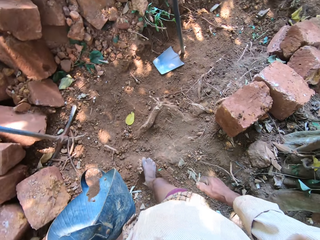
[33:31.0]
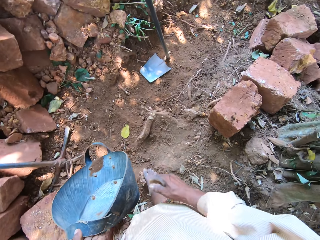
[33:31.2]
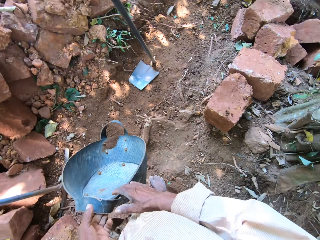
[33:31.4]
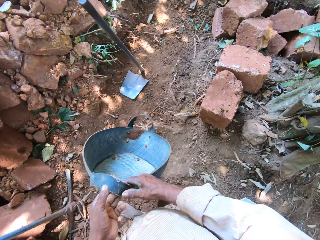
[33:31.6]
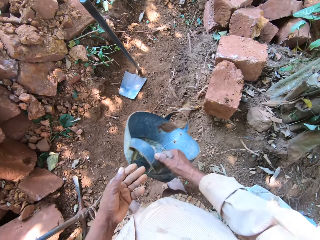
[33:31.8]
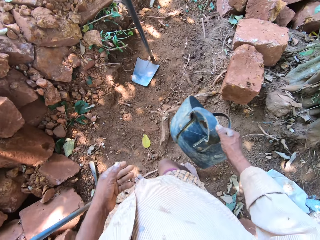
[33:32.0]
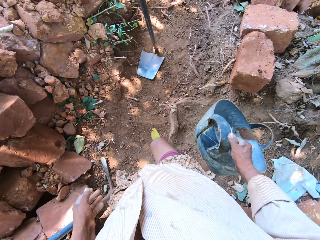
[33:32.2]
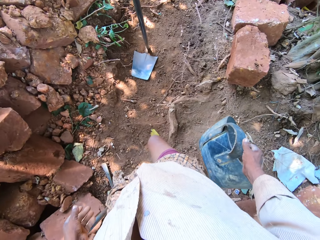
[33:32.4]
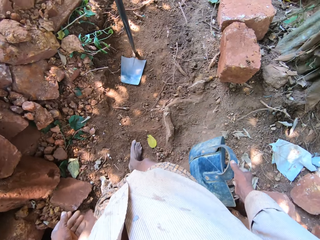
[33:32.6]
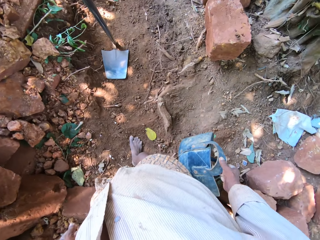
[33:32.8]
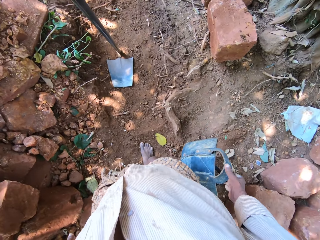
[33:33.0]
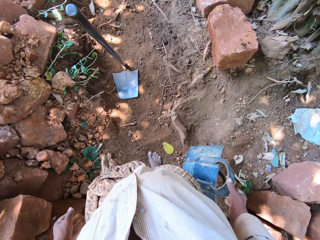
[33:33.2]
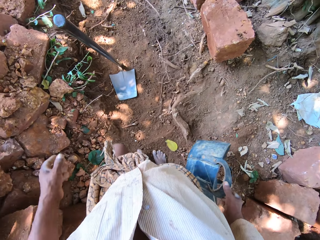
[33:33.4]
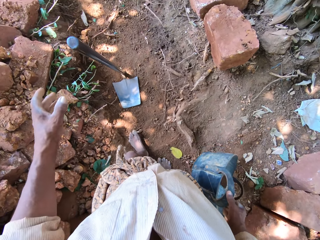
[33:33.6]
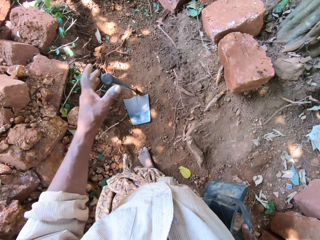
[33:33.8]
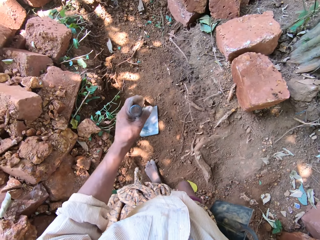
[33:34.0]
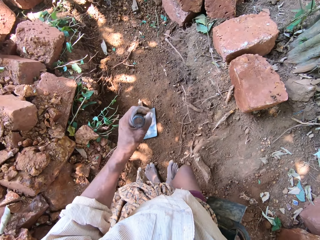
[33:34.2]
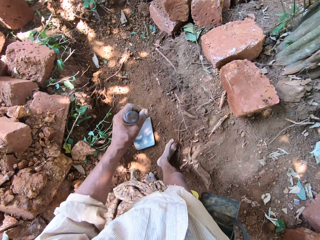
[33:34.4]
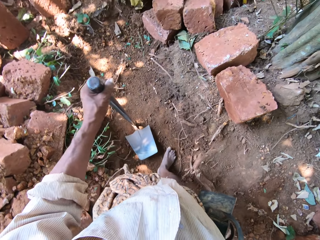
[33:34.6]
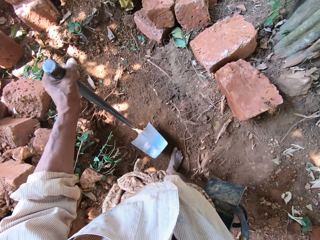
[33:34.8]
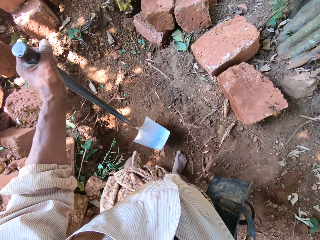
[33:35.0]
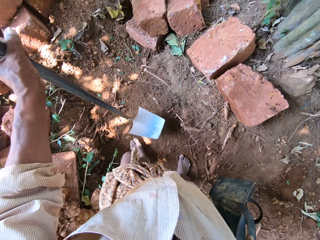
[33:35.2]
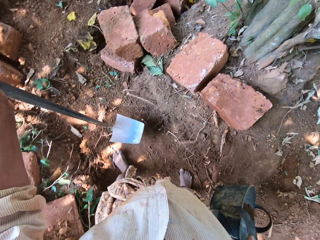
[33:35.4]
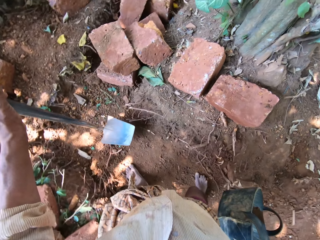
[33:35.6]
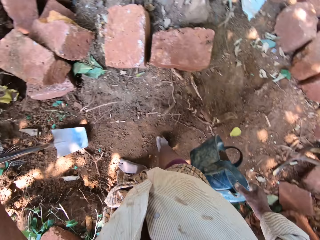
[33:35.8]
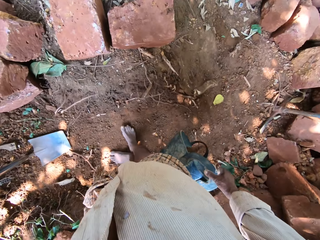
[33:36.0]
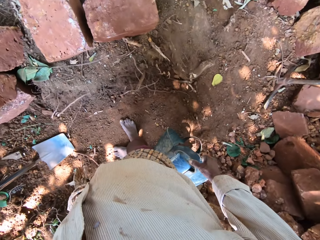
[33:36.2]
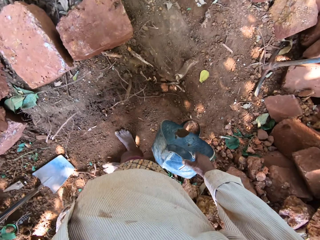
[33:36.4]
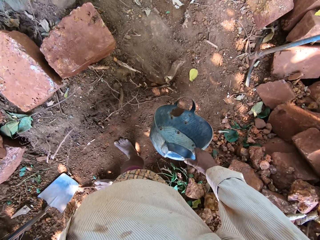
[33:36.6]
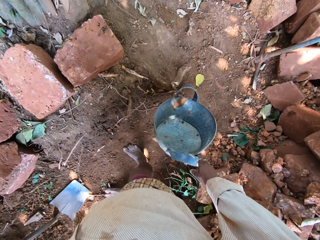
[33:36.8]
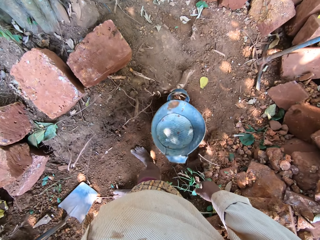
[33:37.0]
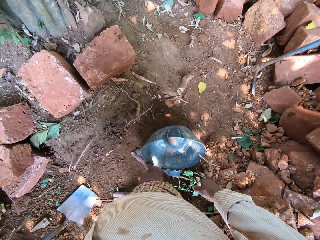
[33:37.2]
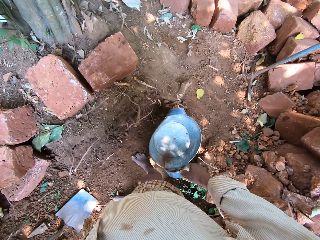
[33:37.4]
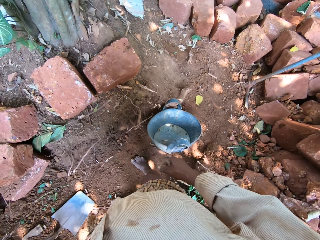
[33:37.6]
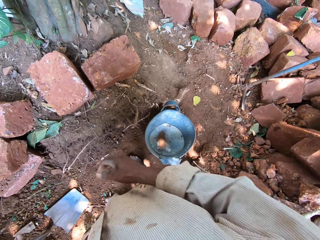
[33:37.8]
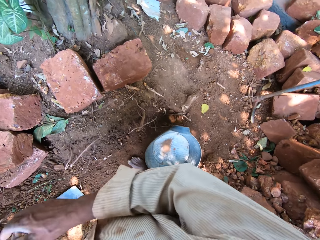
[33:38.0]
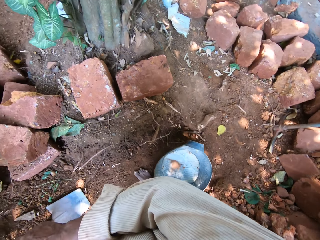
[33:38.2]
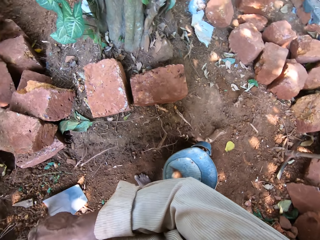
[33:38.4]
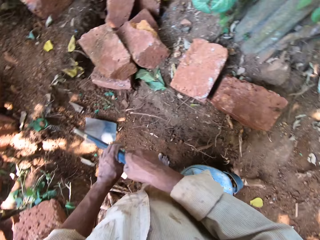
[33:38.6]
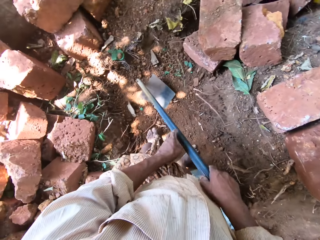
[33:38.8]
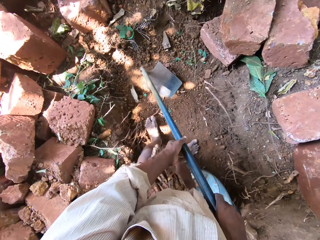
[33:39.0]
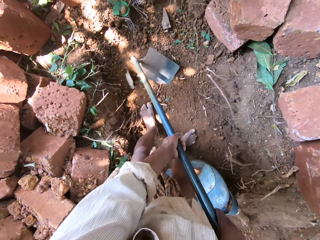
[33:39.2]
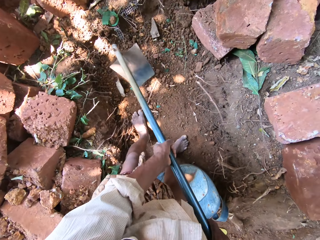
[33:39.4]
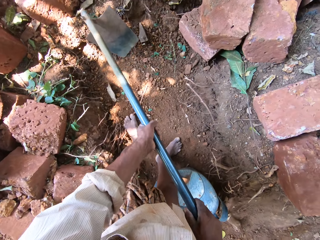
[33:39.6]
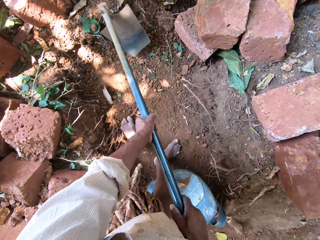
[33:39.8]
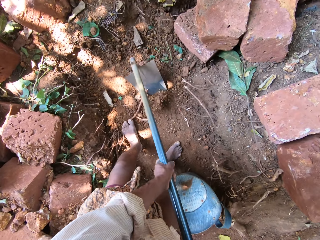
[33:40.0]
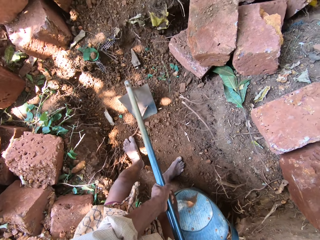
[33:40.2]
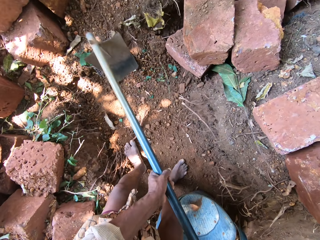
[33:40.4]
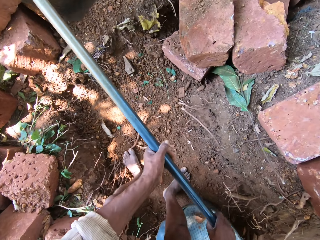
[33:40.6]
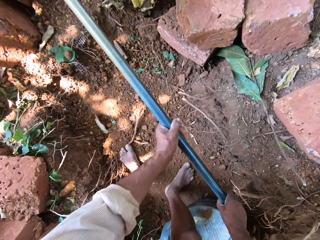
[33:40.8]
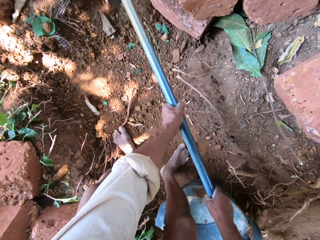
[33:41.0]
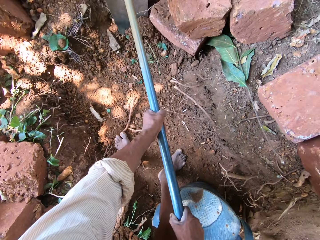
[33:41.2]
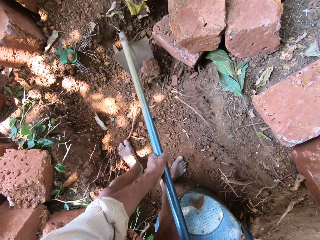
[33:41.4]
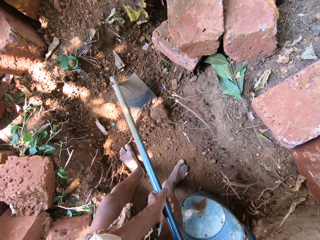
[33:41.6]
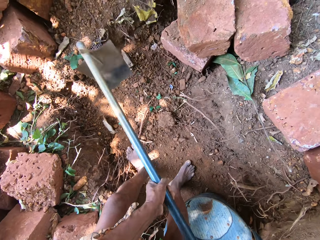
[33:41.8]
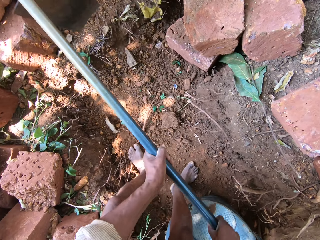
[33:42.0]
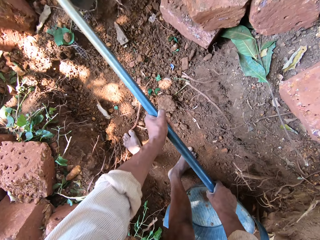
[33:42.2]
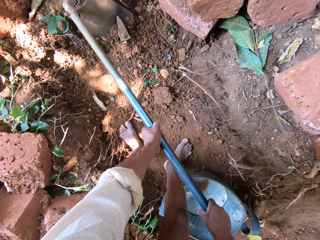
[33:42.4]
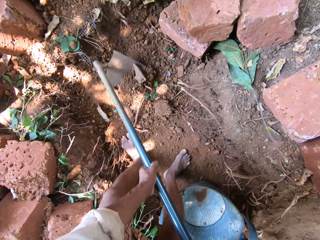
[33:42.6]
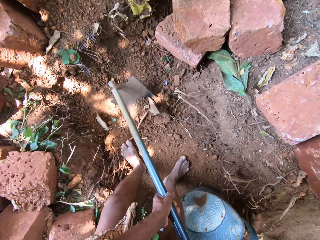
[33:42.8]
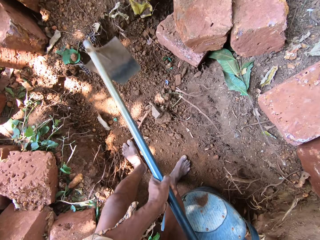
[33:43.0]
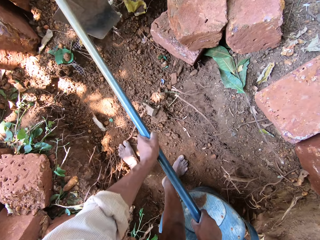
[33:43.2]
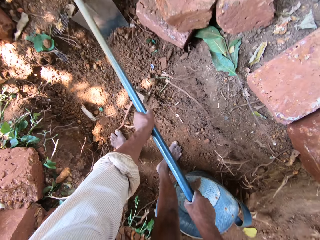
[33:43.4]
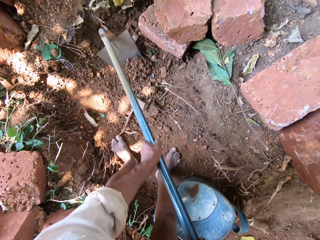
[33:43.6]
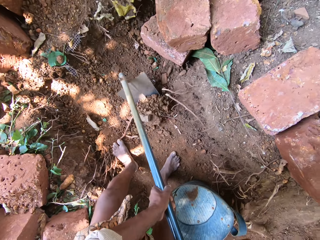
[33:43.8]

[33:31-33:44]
The camera wearer moves the bag in his left hand to his right hand. He takes the hoe from the ground with his left hand. He drops the hoe on the ground with his left hand. He drops the bag on the ground with his right hand. He clears sand from the ground with the hoe in both hands.

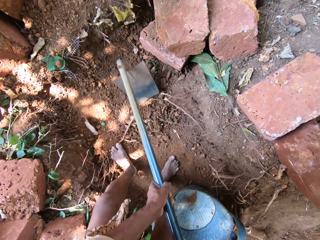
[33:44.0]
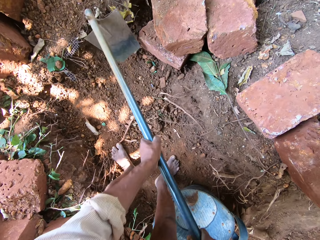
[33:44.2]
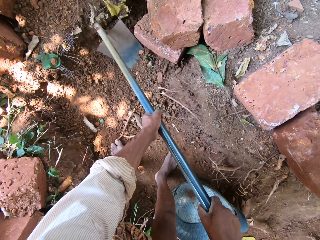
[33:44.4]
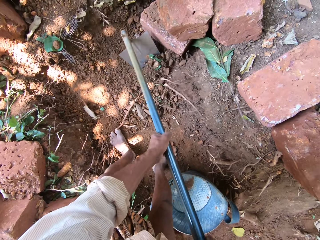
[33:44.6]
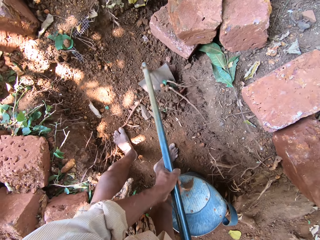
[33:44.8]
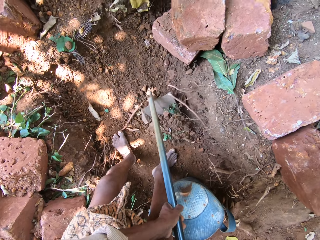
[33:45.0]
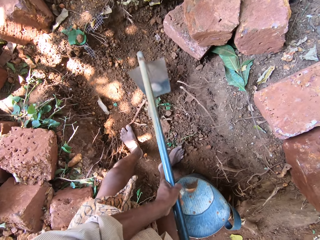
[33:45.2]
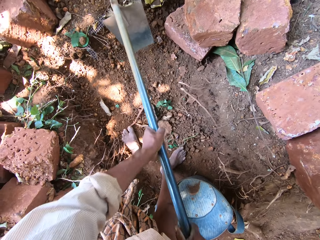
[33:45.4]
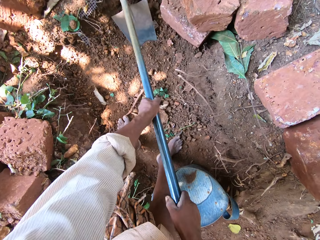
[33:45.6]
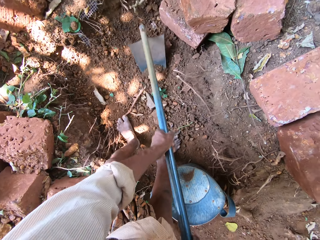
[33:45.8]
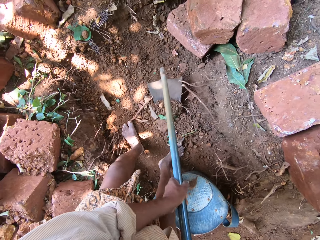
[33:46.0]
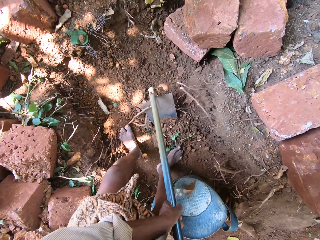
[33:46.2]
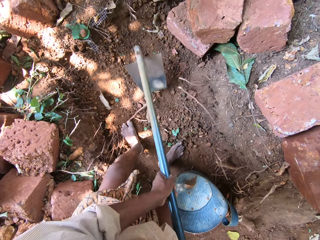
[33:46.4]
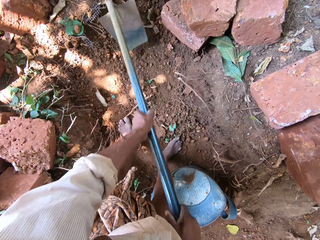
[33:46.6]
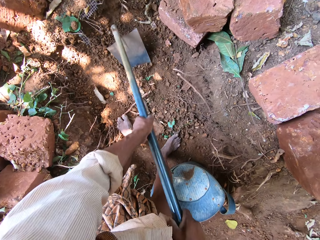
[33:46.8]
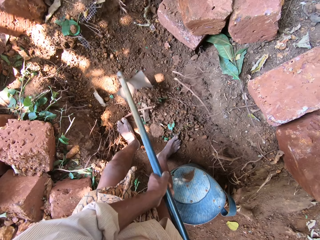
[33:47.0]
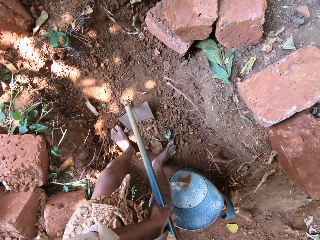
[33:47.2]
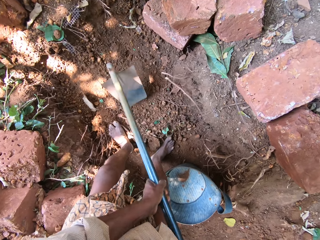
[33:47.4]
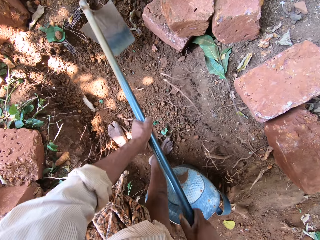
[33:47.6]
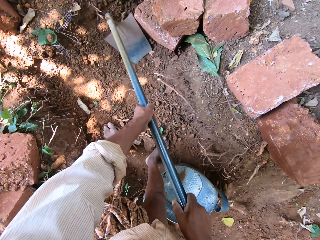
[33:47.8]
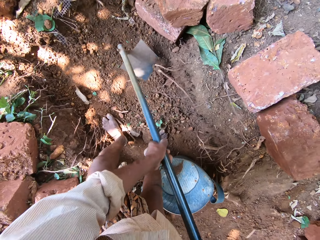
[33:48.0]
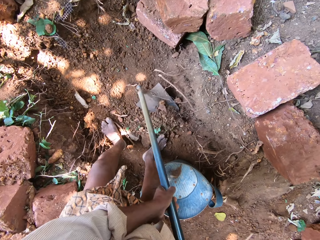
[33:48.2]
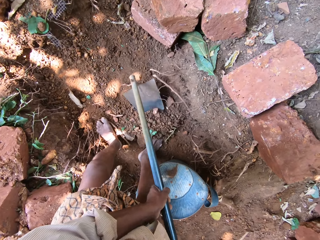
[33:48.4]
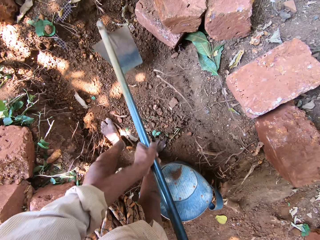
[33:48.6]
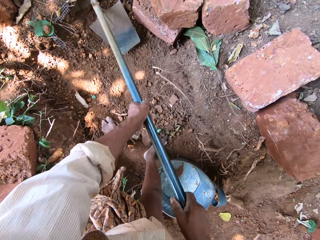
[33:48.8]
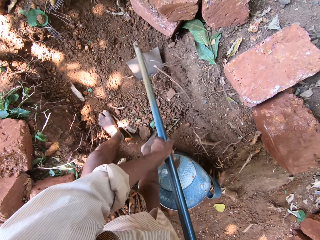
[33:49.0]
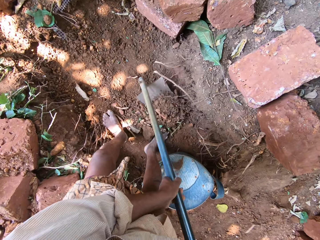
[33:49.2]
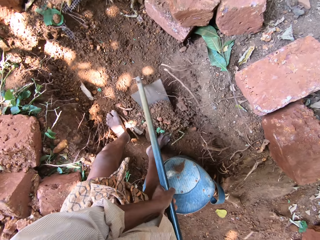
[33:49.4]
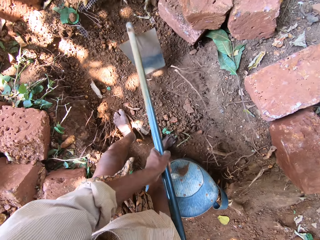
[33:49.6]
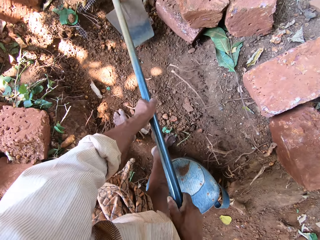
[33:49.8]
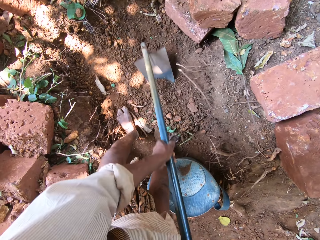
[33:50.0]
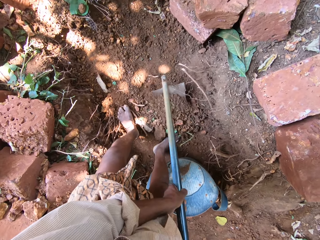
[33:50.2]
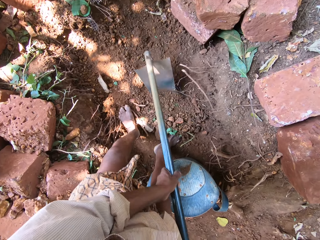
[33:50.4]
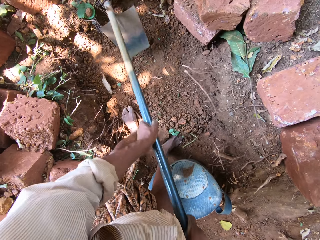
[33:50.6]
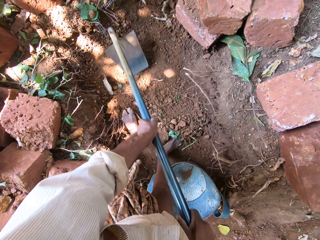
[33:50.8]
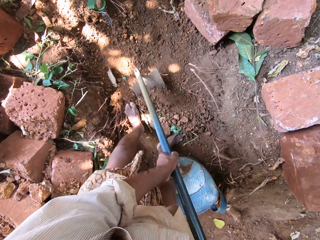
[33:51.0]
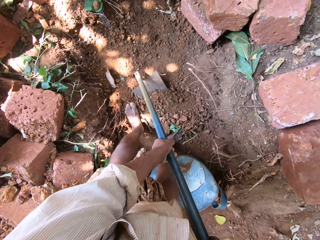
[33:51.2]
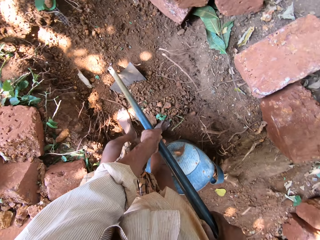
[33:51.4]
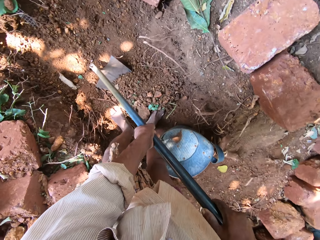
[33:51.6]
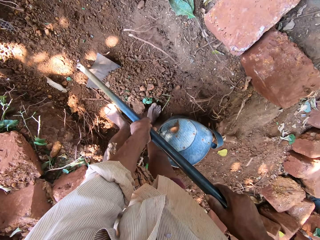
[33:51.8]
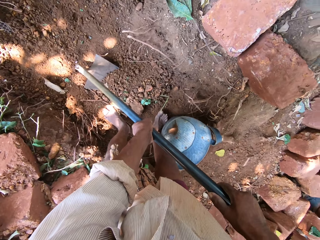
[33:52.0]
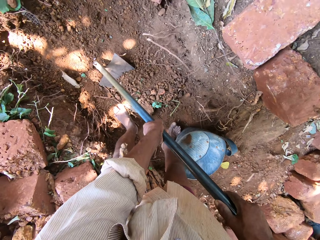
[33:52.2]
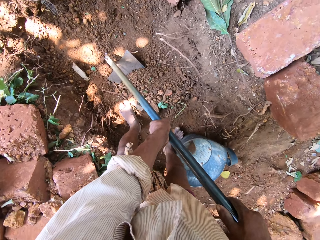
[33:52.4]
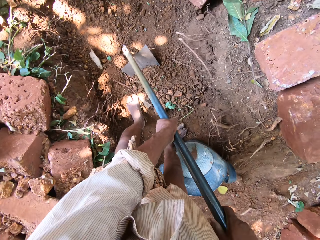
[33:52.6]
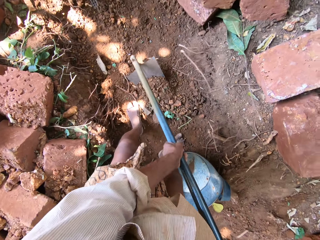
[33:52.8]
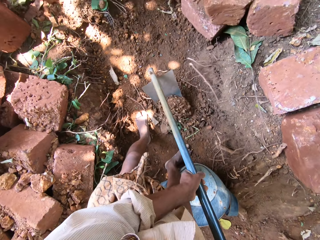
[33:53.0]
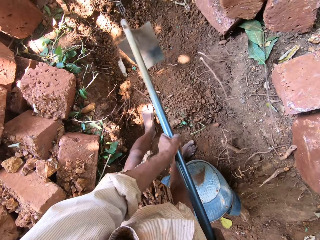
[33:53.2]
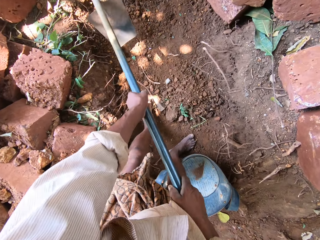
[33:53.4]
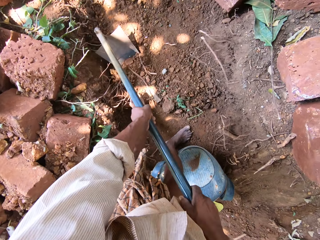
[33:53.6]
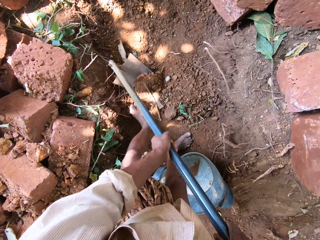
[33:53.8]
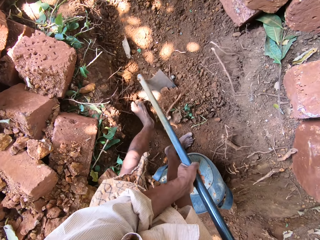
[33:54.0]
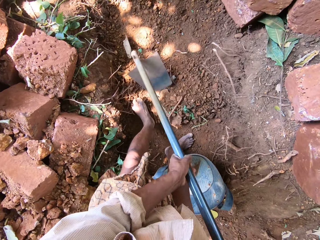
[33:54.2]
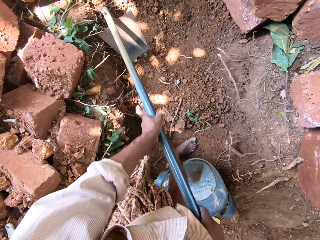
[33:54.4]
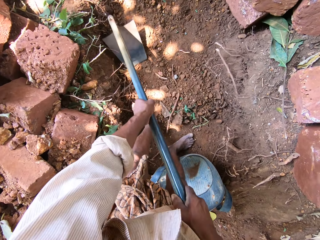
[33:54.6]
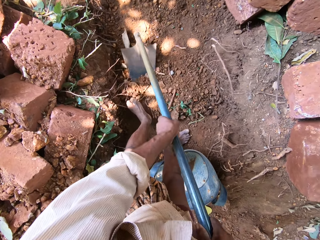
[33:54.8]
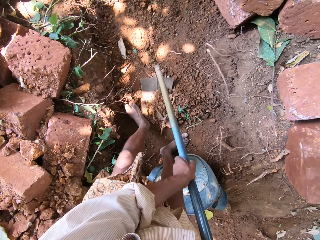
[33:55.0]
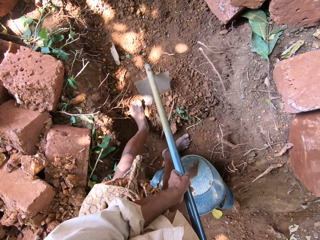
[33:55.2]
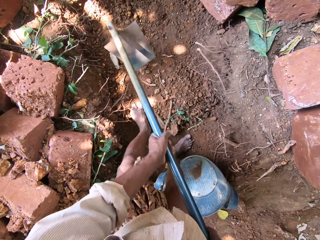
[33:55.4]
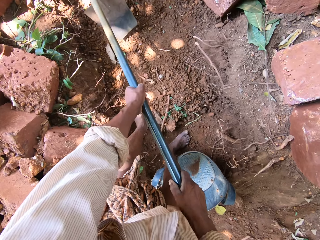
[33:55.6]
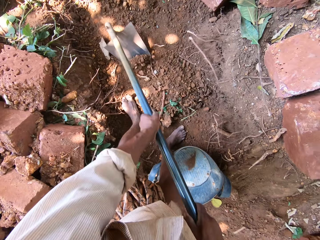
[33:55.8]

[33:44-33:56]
The camera wearer moves the bag on the ground with his right leg. He clears sand from the ground with the hoe in both hands.
